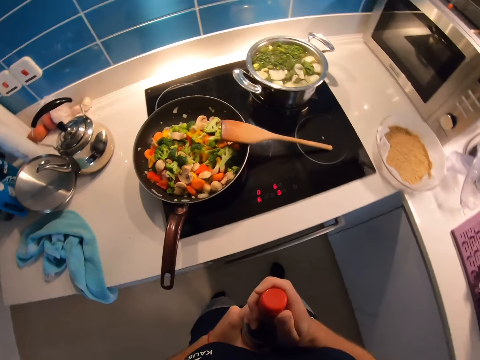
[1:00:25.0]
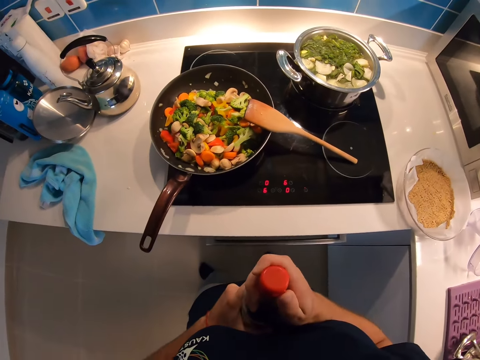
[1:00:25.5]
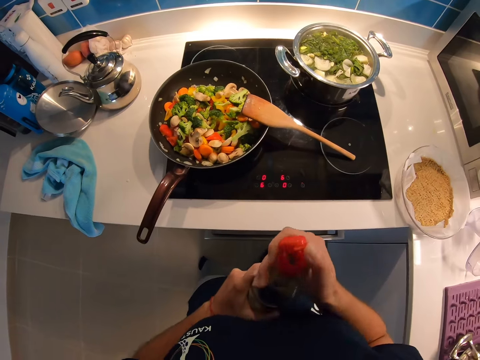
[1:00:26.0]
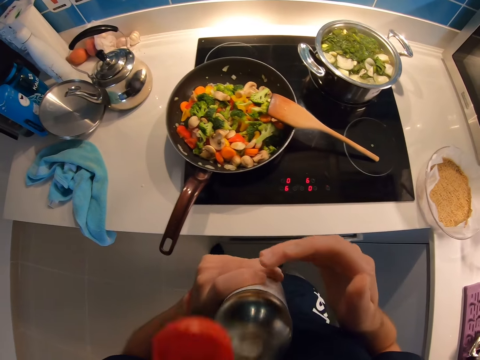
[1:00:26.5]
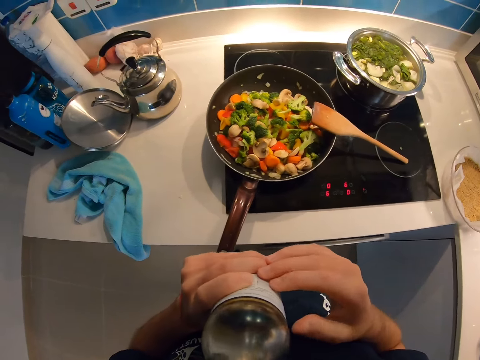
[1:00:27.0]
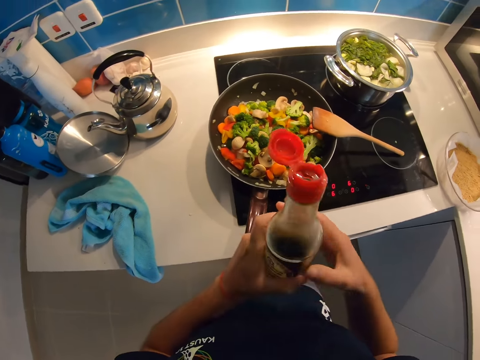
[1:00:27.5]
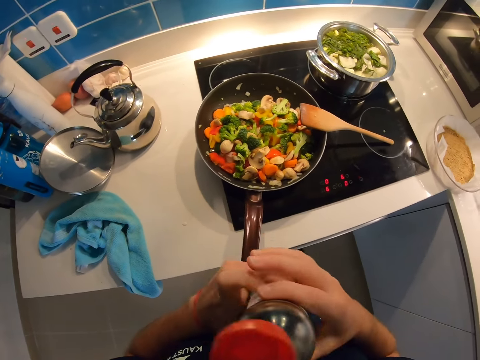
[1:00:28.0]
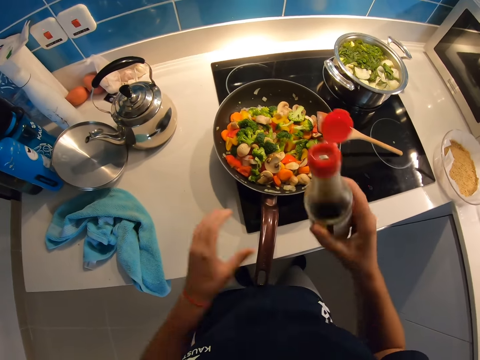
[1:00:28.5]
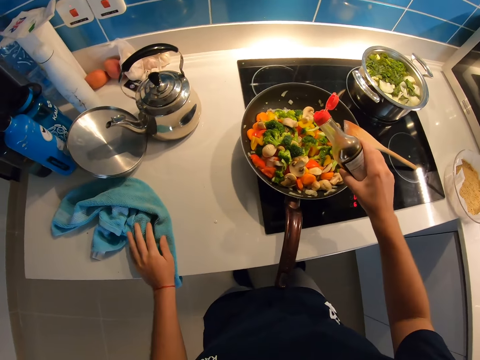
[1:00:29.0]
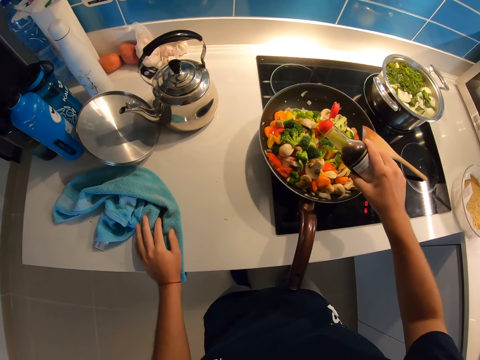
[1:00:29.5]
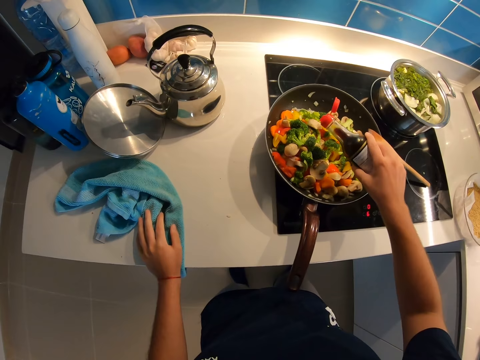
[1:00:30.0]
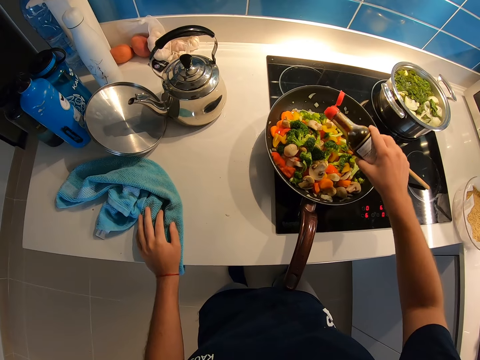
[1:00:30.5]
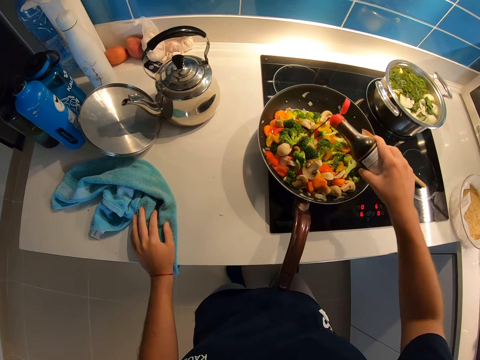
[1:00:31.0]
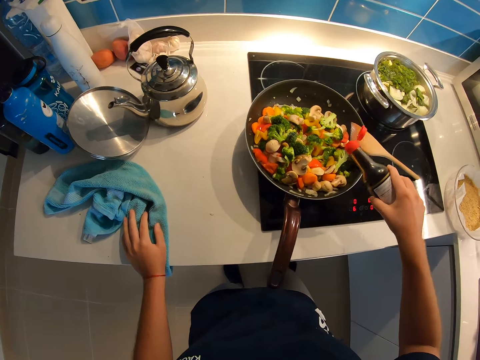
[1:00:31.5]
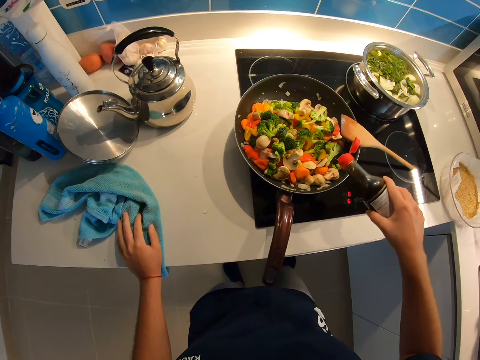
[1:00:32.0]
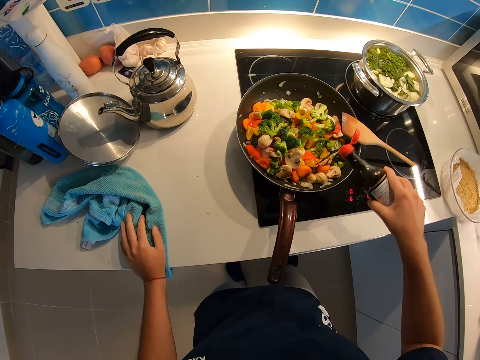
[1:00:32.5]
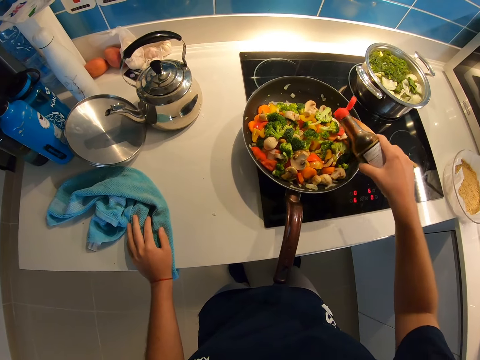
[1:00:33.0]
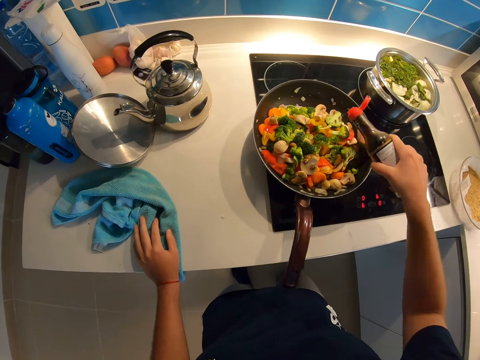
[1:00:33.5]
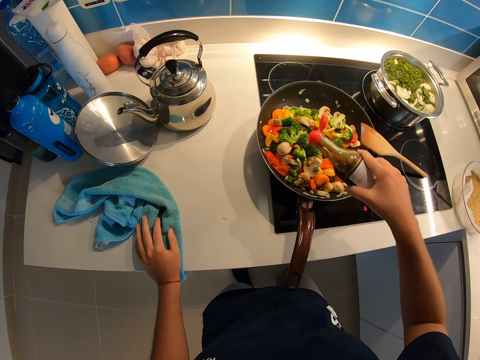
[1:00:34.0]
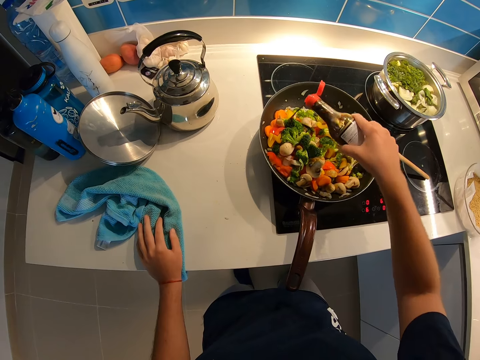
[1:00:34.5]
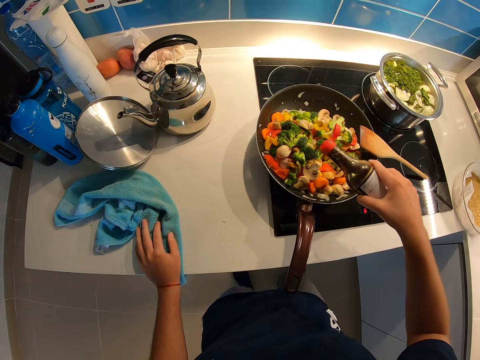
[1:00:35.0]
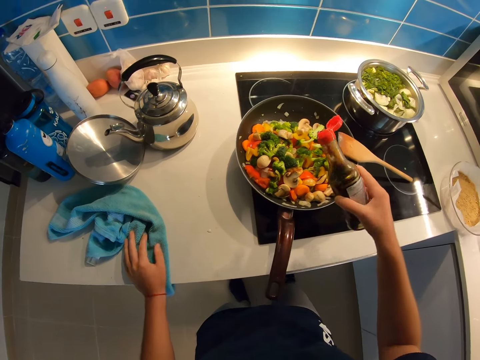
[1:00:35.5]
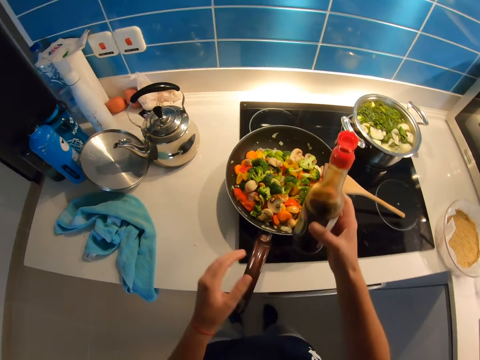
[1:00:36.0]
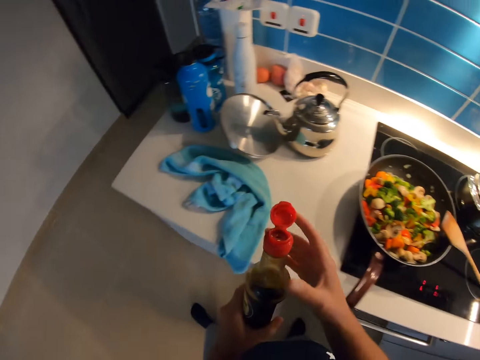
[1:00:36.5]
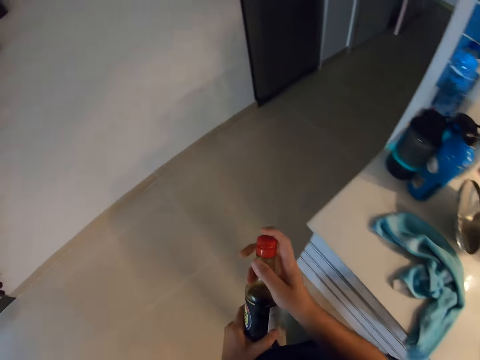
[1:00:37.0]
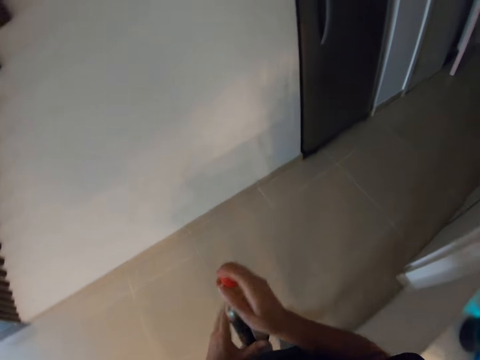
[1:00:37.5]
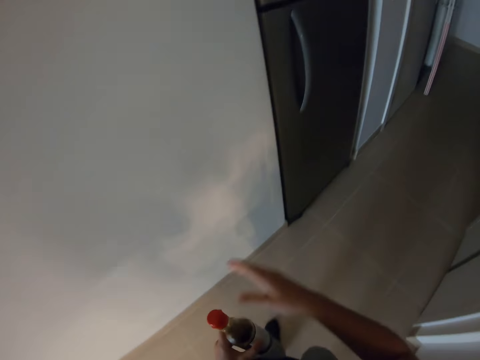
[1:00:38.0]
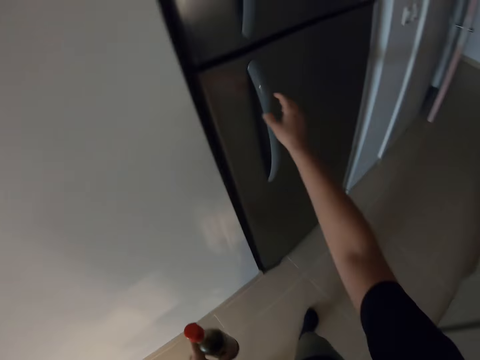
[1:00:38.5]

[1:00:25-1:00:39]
The camera wearer opens something. They smell something. They pour something in the food. They walk around the kitchen. They close something. They walk around the kitchen.

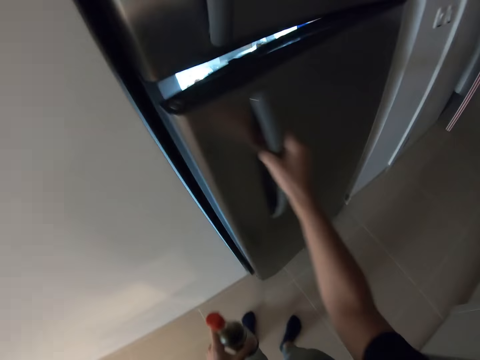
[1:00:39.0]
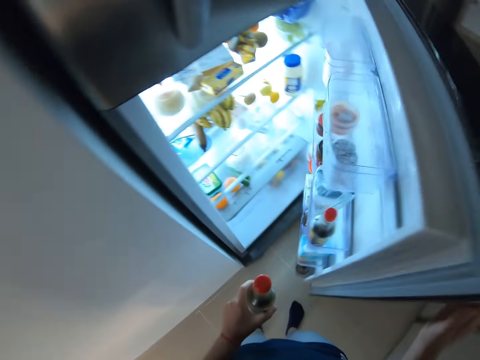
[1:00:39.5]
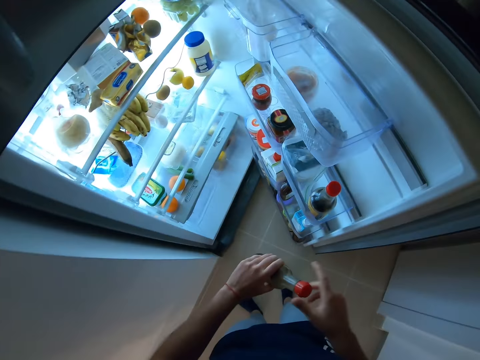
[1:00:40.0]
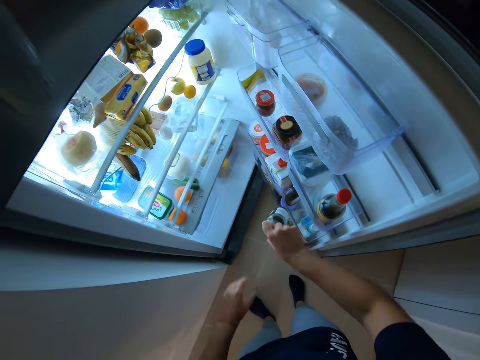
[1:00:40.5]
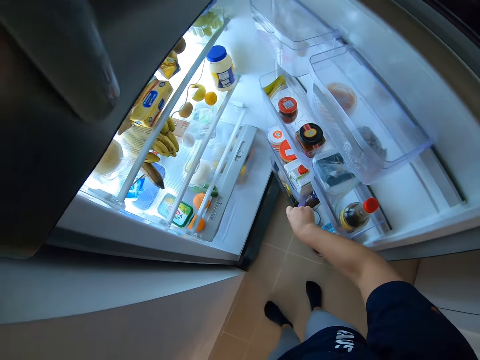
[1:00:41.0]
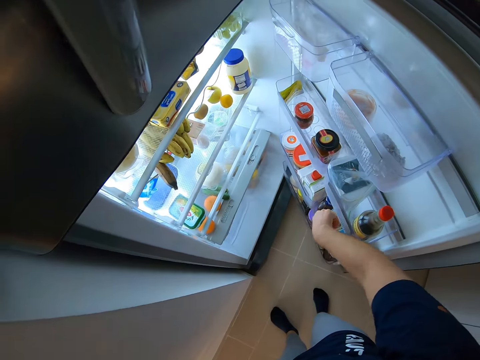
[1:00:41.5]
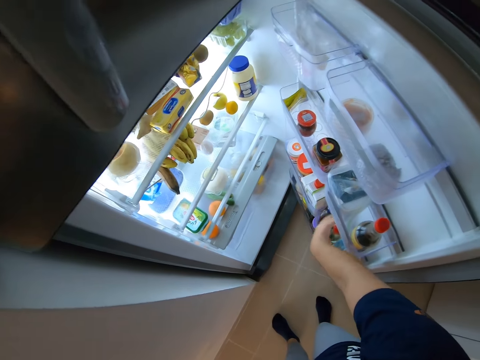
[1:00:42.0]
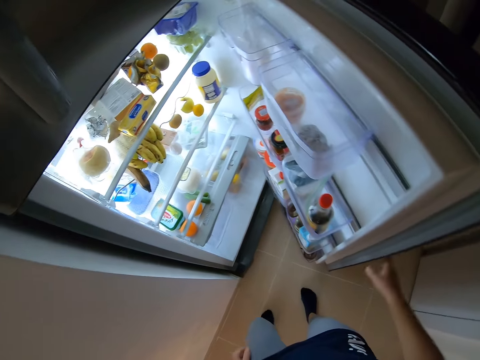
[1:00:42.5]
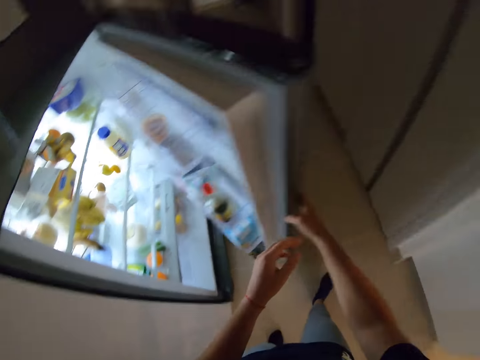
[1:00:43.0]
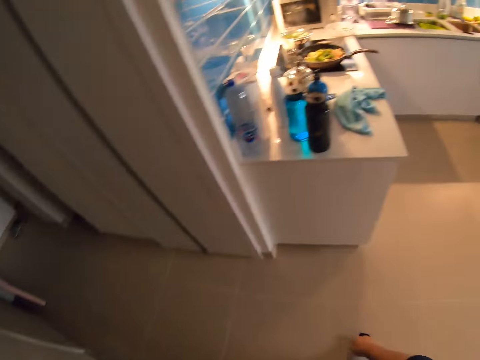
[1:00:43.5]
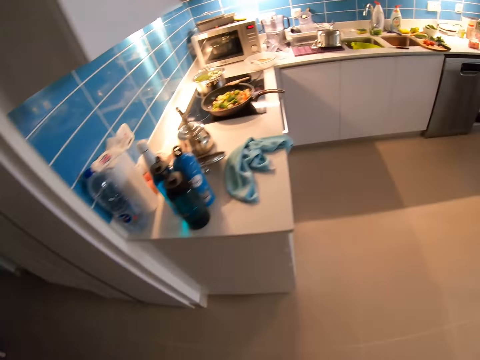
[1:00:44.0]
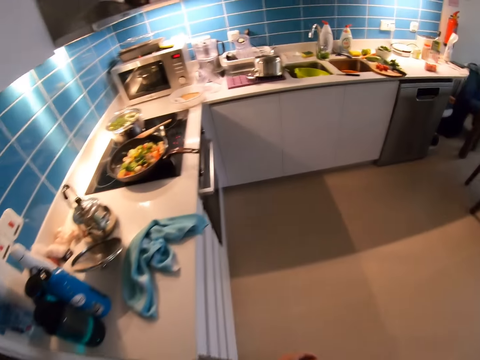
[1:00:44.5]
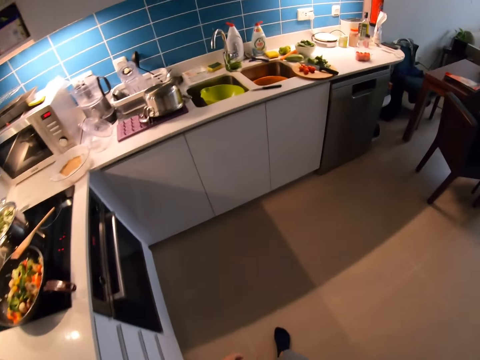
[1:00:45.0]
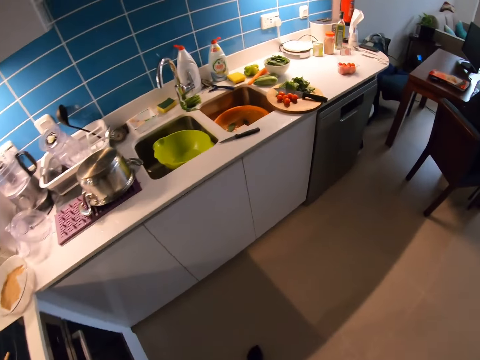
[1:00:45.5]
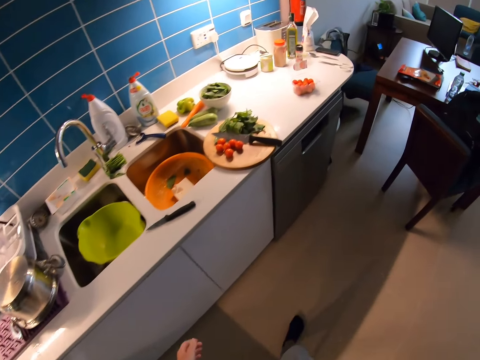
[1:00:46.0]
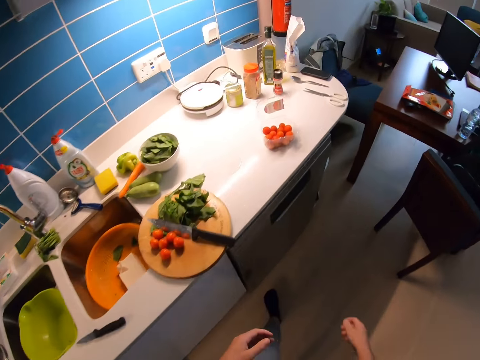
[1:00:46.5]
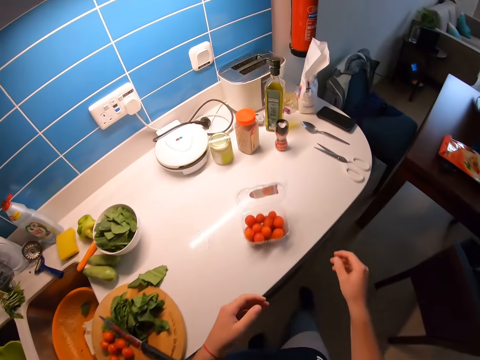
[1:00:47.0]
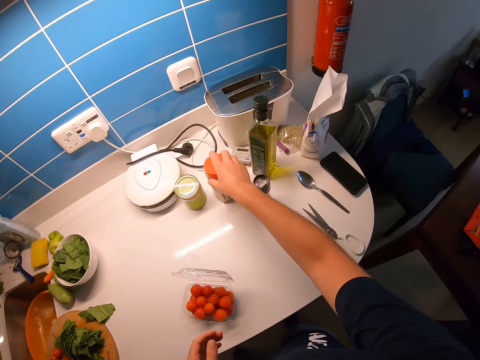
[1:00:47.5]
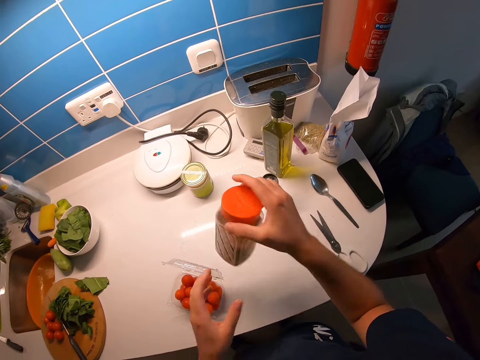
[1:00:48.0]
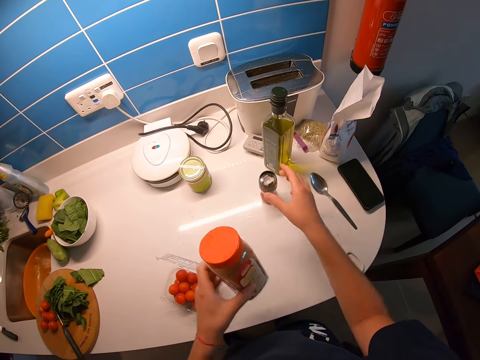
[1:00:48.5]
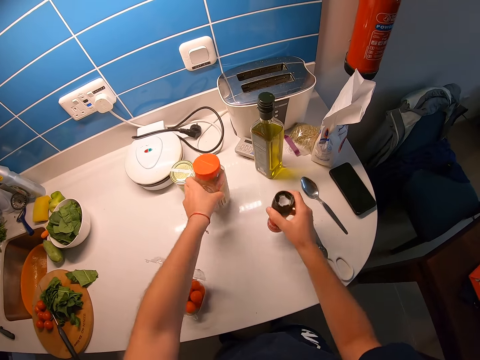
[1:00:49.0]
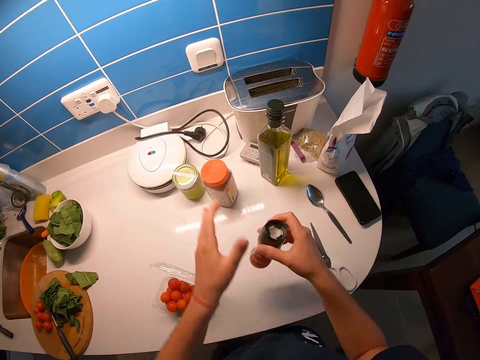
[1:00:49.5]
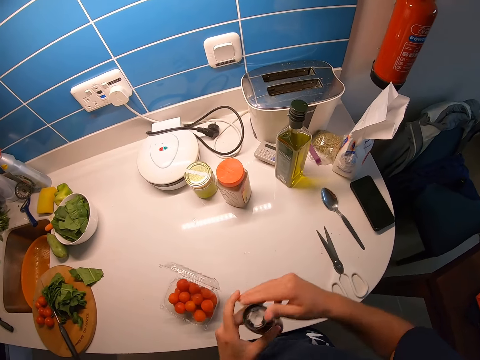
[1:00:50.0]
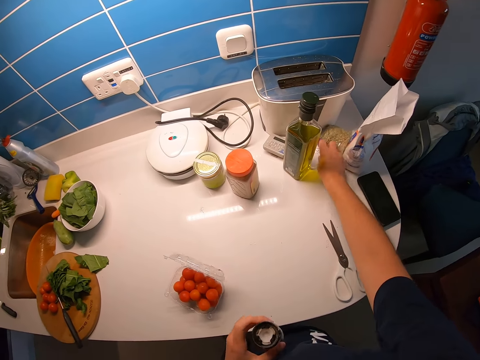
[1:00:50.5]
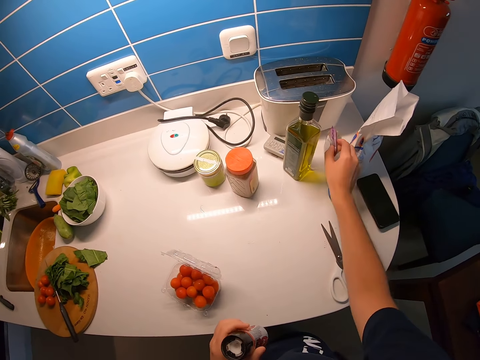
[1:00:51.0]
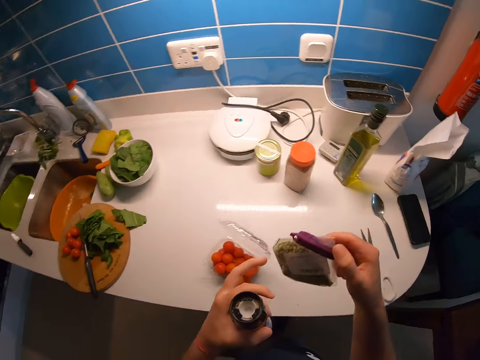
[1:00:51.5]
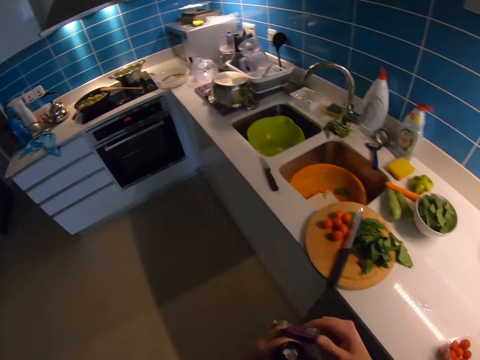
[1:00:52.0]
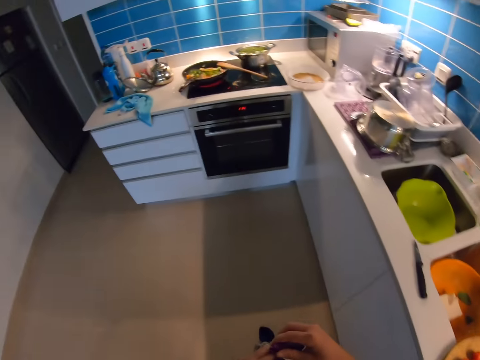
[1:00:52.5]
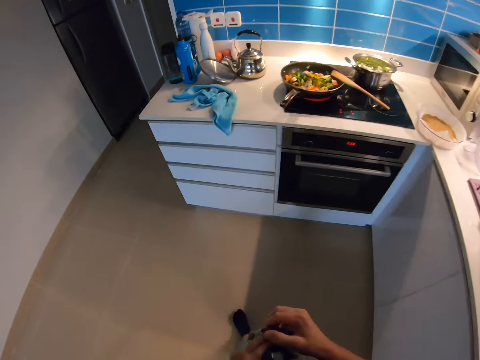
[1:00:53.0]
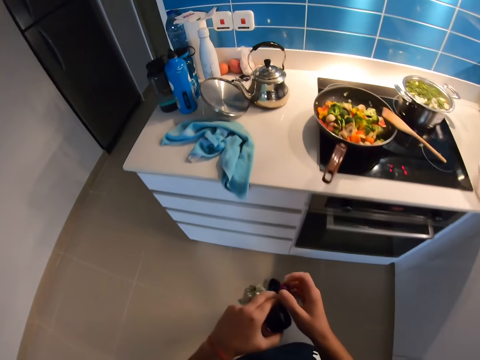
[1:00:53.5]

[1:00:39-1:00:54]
The camera wearer opens a fridge with his right hand in the kitchen. He puts a bottle in the fridge with his right hand in the kitchen. He closes the fridge in the kitchen with his right hand. He walks towards a table in the kitchen. He picks up something. He places something on the table. He exchanges something in his hands. He picks up ingredients on the table in the kitchen. He walks around the kitchen.
